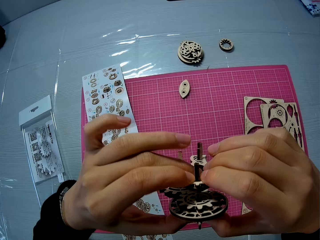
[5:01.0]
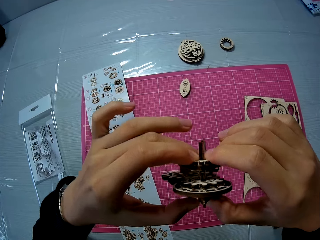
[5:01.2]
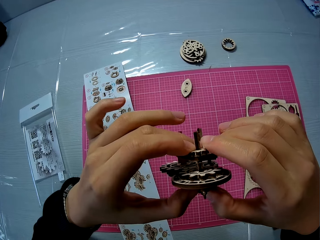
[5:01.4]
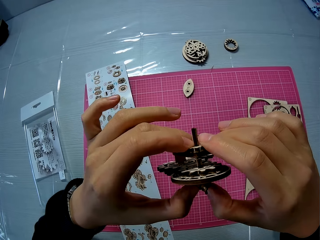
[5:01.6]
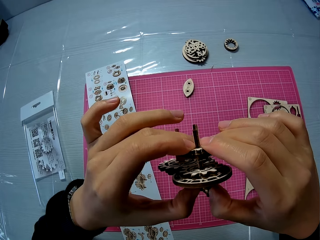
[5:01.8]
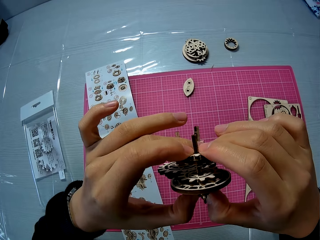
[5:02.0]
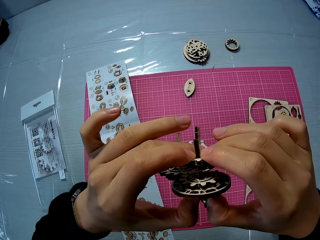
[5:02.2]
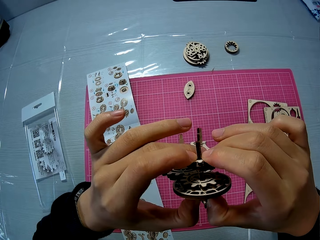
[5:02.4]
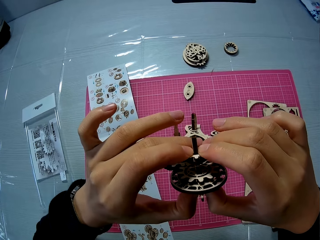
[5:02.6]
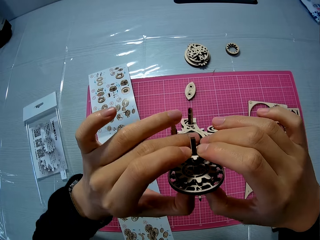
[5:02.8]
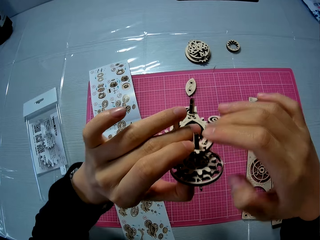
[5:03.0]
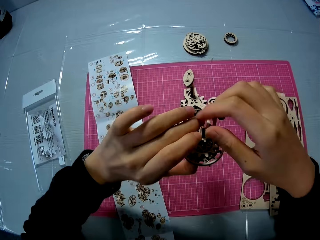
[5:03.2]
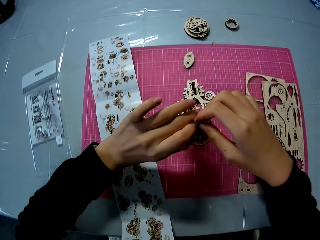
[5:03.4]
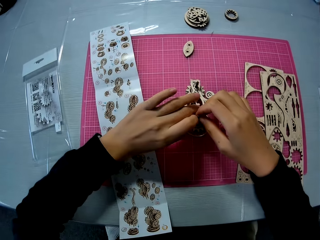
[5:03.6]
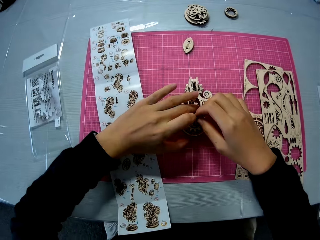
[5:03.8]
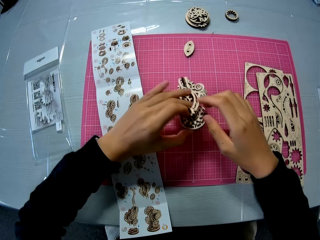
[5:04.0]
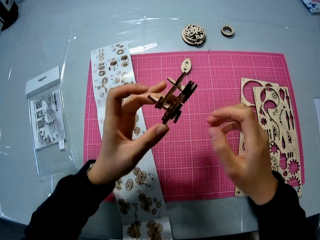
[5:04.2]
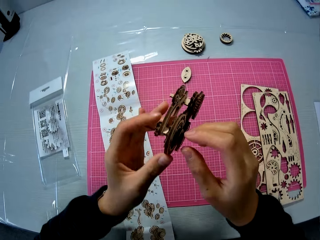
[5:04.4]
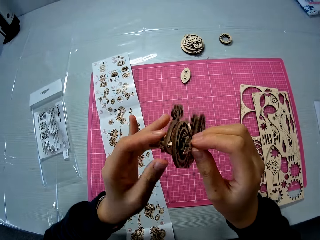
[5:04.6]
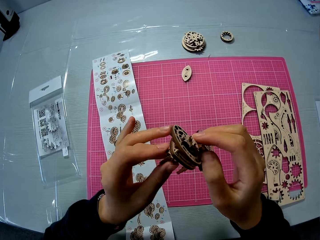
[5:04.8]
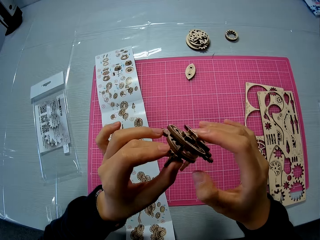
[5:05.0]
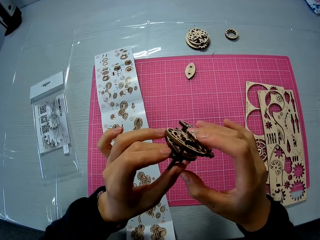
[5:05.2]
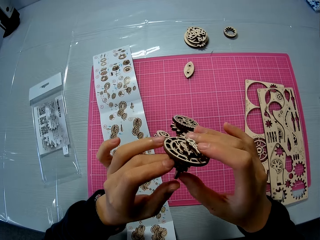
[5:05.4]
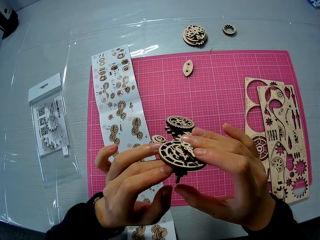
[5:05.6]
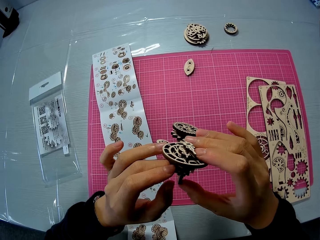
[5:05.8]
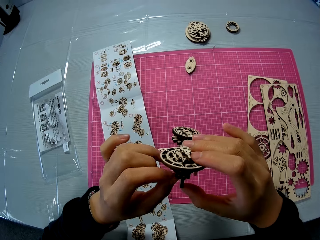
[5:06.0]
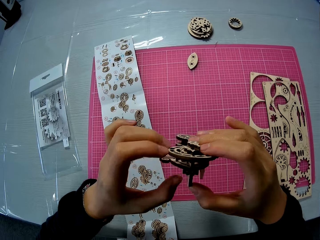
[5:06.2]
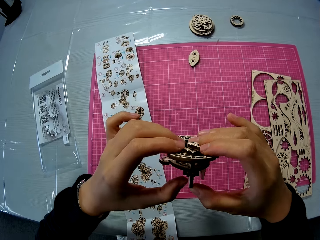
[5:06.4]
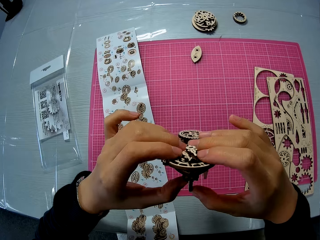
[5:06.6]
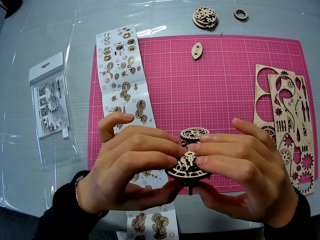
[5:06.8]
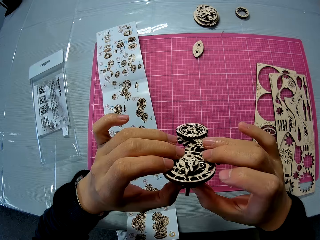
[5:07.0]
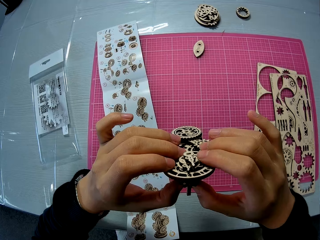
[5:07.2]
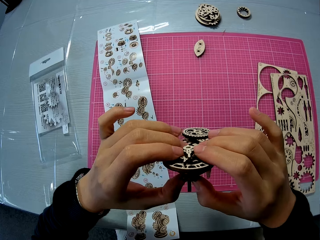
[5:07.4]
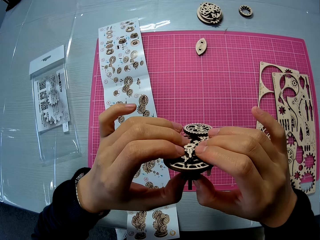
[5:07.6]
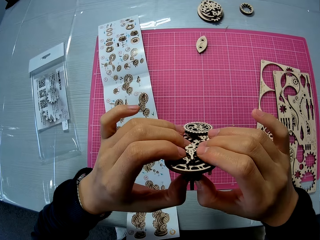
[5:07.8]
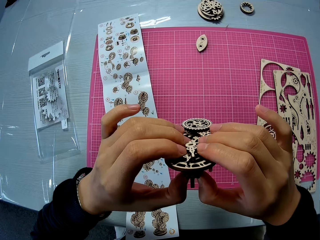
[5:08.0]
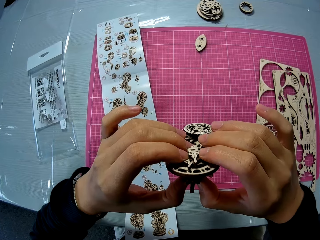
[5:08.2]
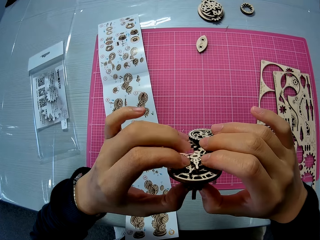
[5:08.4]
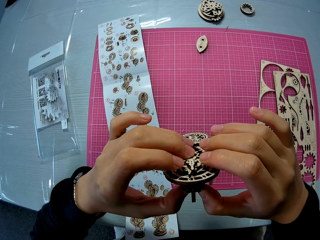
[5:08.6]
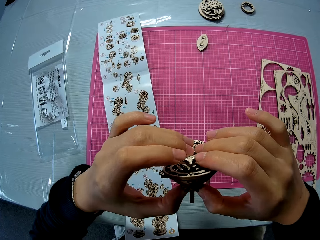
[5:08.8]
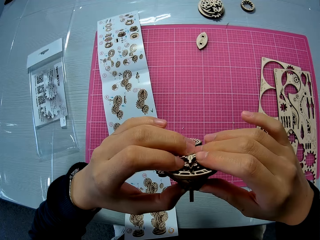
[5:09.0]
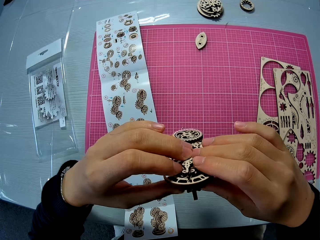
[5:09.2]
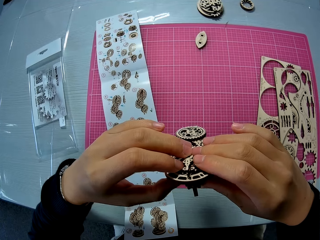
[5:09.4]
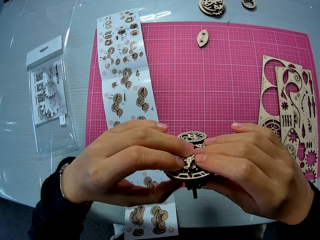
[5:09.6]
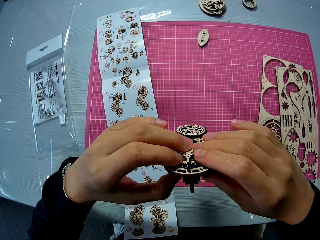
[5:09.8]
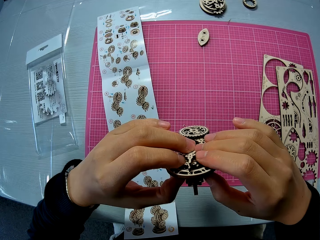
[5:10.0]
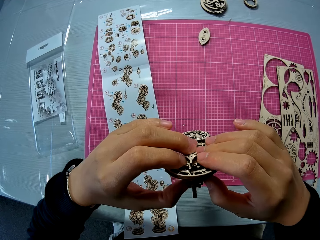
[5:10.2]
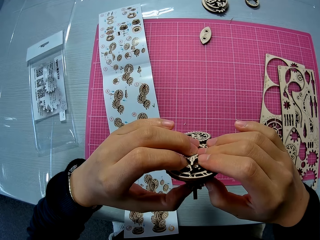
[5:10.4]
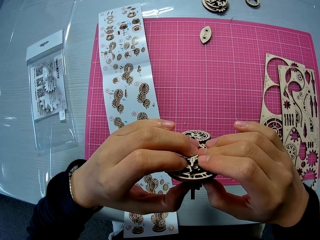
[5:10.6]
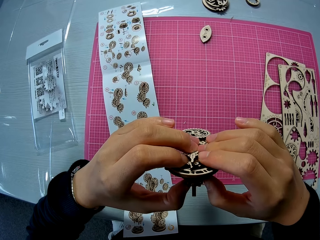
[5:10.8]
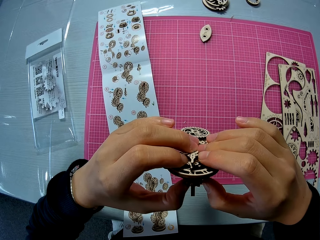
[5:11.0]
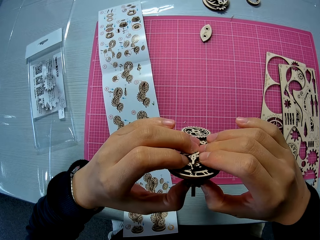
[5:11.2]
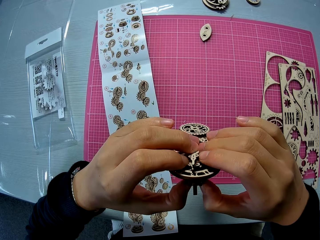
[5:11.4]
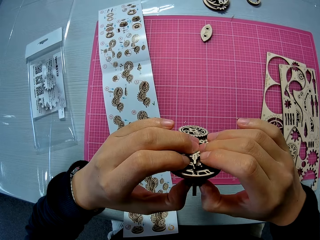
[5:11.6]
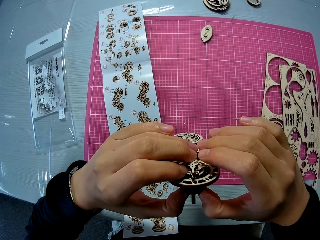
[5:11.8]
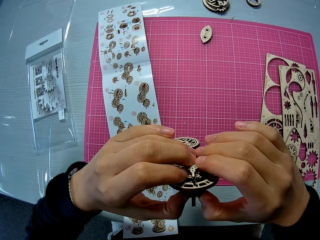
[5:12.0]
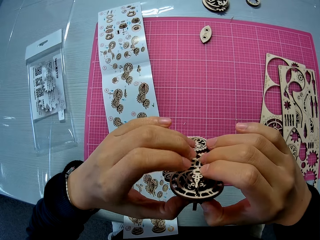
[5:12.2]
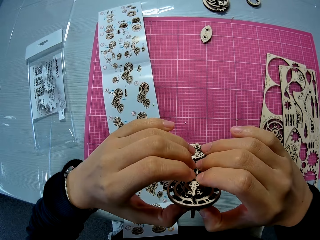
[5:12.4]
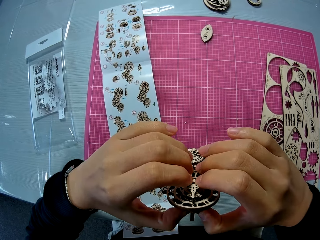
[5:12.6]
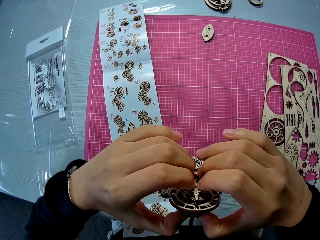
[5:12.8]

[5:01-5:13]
The camera wearer drops the wooden mechanical model or wooden stem gear on the table mat. He lifts up the wooden mechanical model from the table mat. He examines the wooden stem gear. He adjusts the wooden mechanical model in his hands.

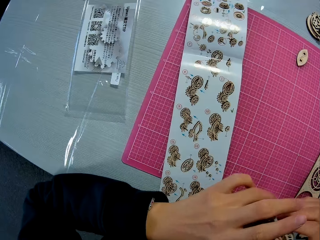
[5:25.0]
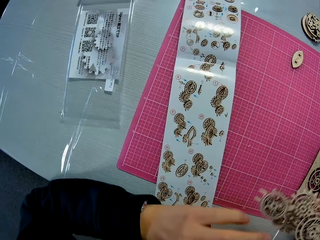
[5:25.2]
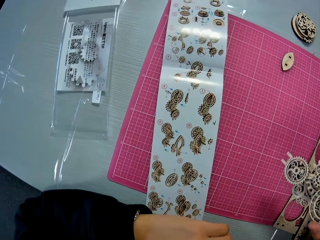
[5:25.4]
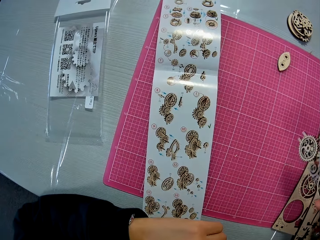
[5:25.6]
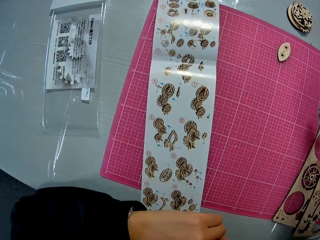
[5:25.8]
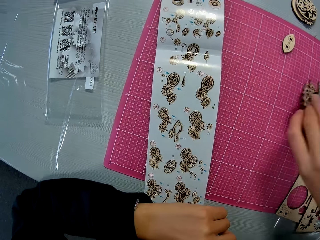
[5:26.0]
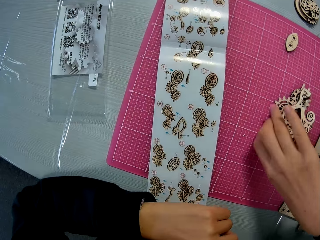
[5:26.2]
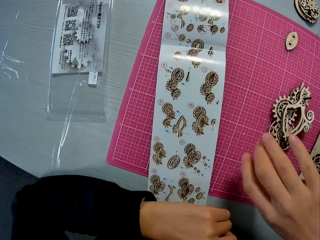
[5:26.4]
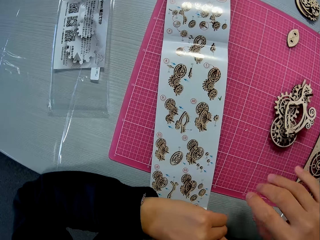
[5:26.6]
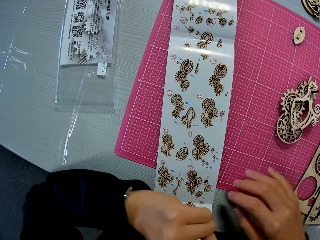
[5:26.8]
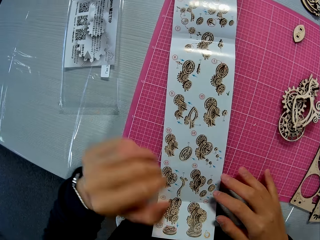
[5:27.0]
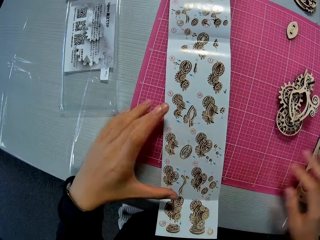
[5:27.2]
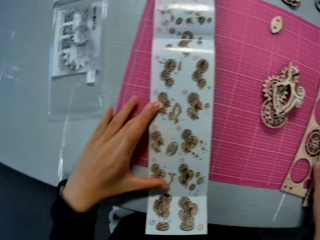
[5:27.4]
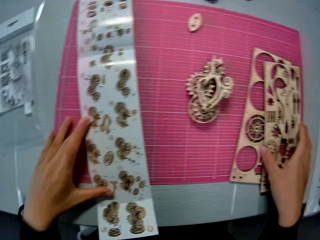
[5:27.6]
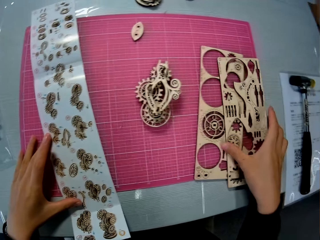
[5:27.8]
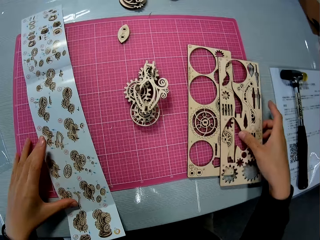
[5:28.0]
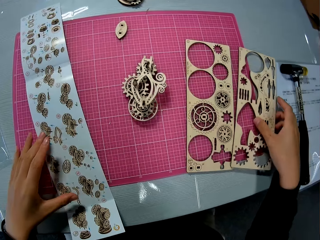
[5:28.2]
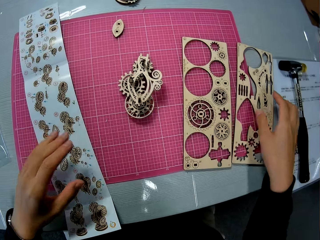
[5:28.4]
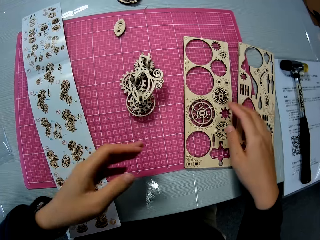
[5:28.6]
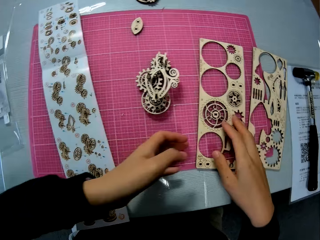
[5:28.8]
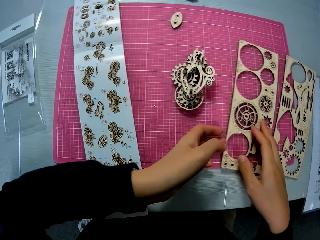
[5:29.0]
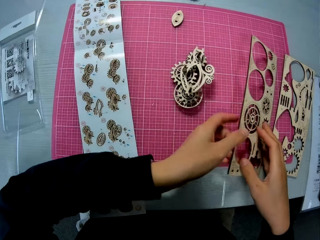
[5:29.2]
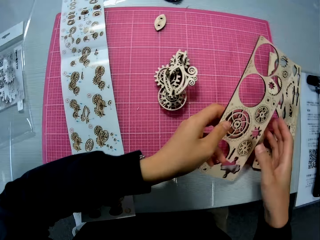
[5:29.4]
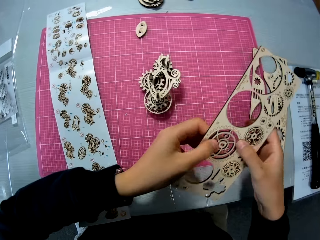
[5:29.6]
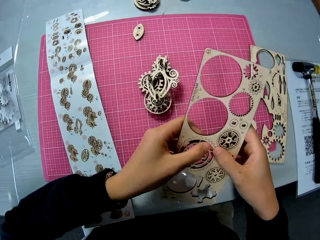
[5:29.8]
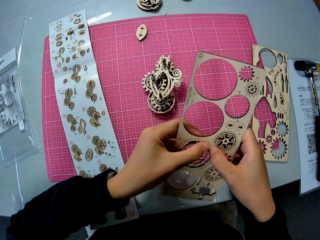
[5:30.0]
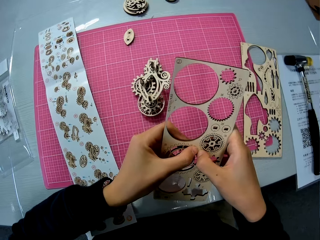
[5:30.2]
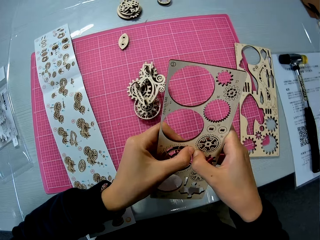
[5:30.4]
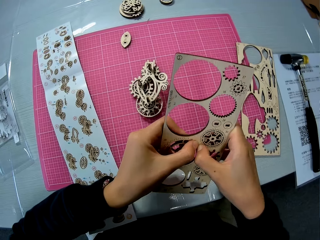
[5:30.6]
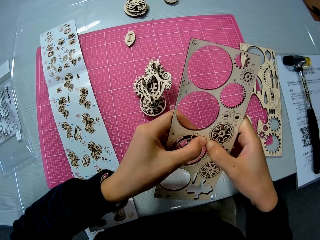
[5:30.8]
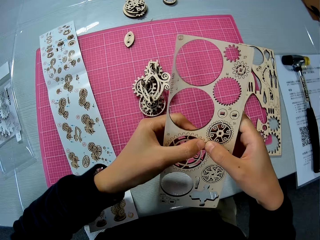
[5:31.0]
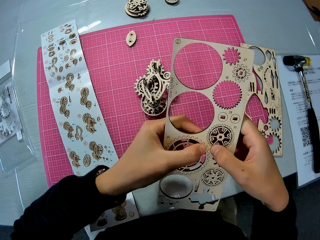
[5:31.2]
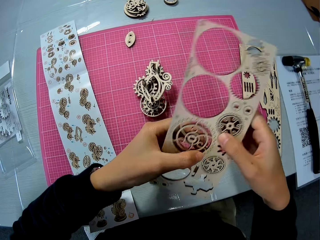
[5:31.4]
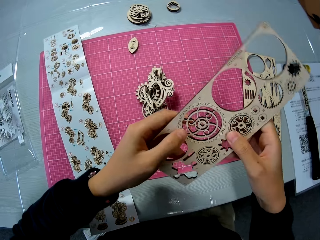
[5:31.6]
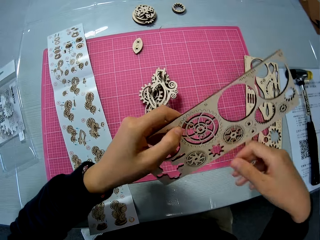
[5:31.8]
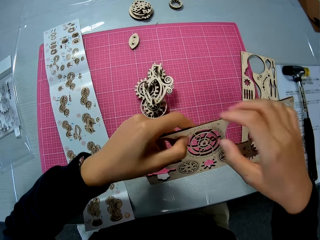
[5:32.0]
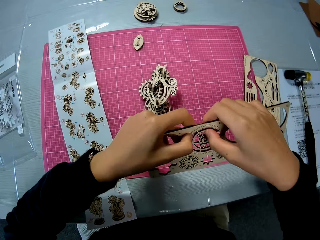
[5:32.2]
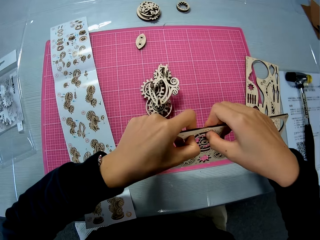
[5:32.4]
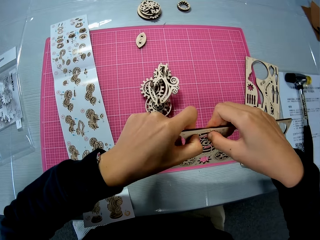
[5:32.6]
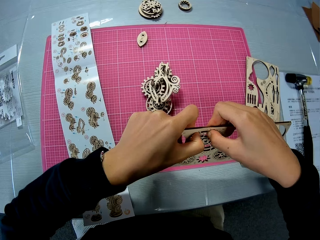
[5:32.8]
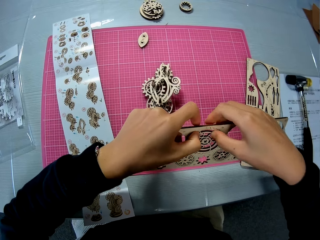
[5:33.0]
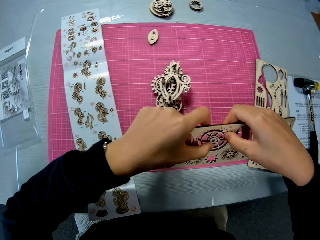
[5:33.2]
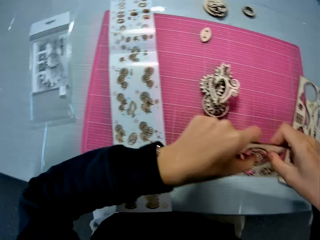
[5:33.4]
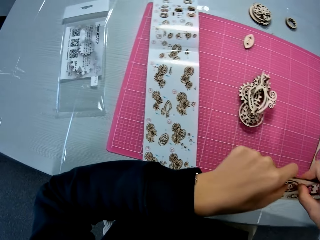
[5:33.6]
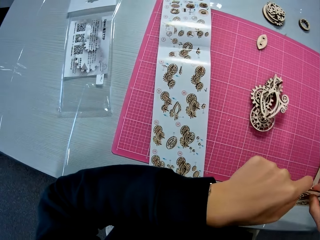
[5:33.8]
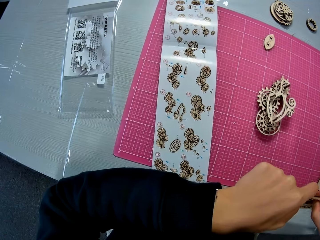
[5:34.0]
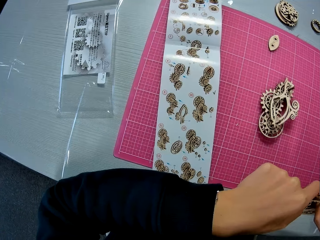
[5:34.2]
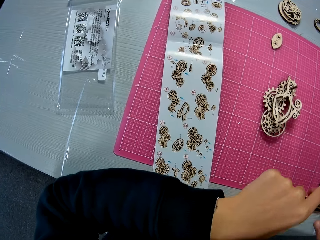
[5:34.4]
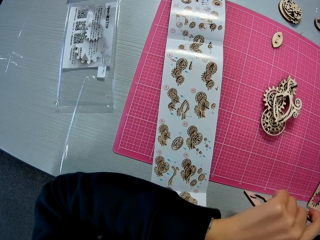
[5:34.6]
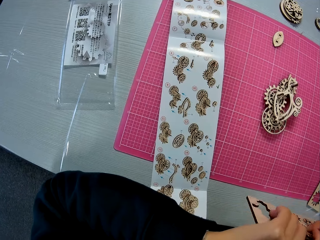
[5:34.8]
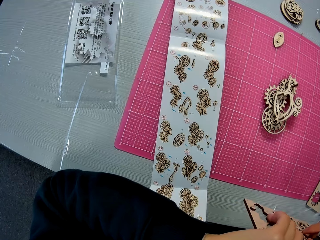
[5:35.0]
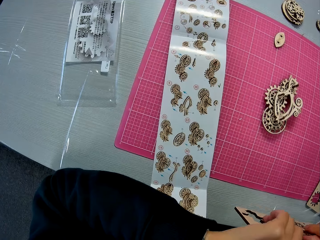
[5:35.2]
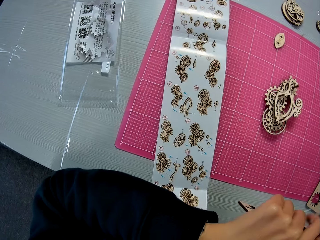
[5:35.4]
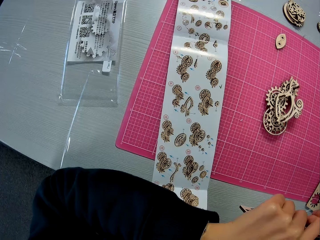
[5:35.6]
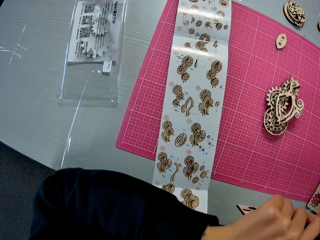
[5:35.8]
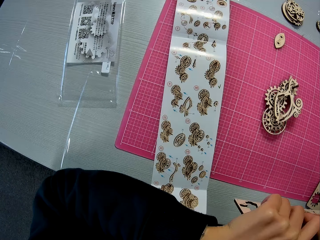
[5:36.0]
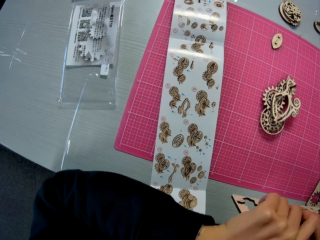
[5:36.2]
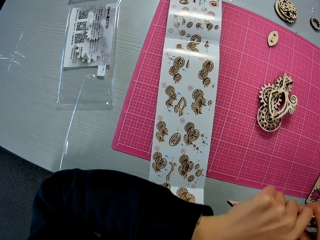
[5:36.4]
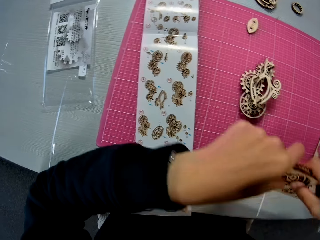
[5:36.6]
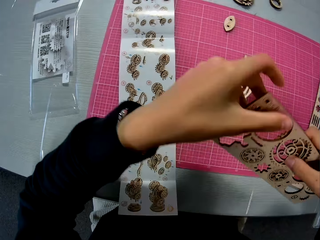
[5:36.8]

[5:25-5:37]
The camera wearer looks at the manual. He drops the wooden mechanical model on the table mat. He looks at the manual. He places his left hand on a design sheet. He moves the wooden sheet from the other wooden sheet. He picks up the wooden sheet from the table mat. He removes a wooden piece from the wooden sheet. He looks at the manual.
